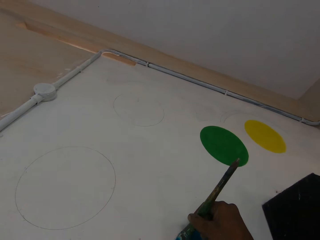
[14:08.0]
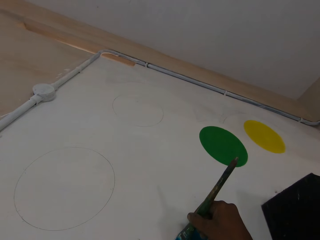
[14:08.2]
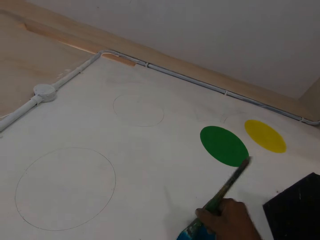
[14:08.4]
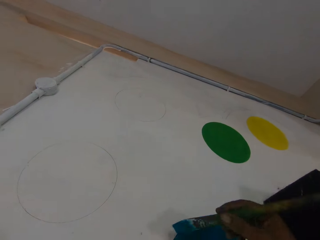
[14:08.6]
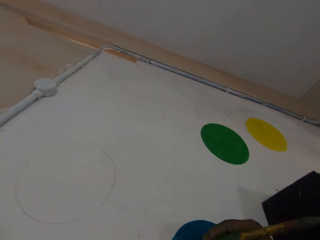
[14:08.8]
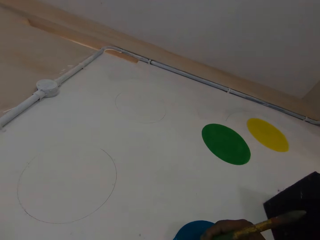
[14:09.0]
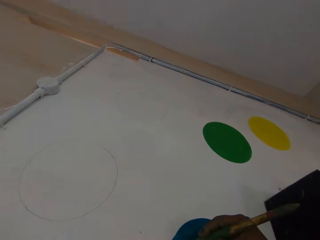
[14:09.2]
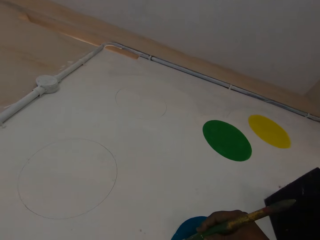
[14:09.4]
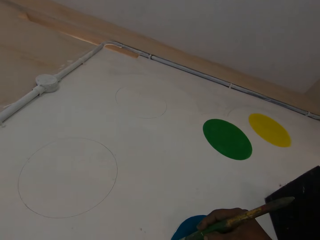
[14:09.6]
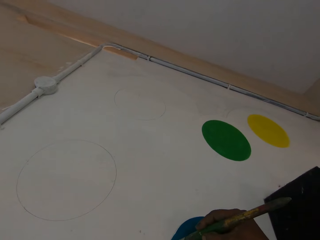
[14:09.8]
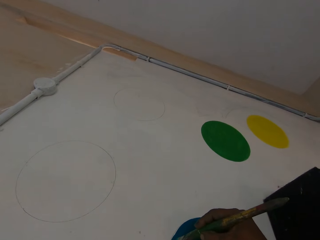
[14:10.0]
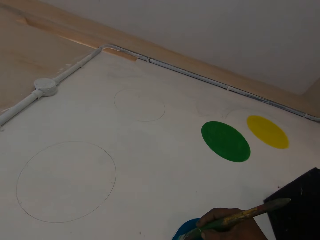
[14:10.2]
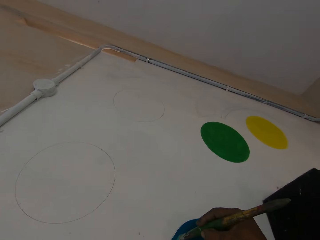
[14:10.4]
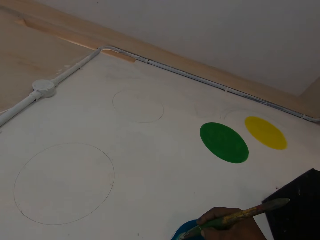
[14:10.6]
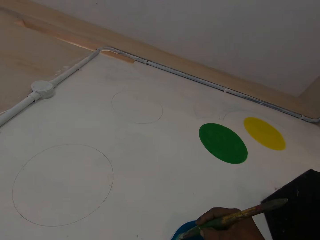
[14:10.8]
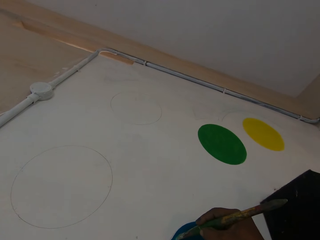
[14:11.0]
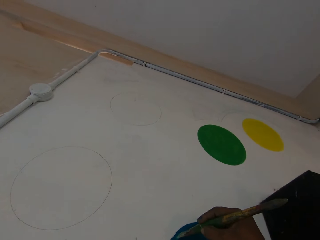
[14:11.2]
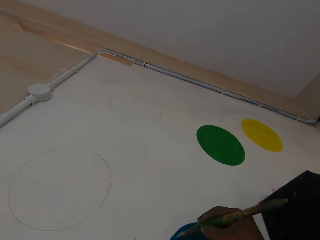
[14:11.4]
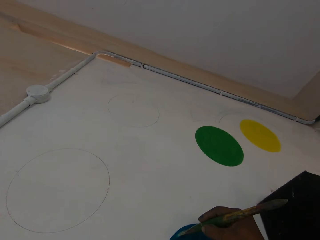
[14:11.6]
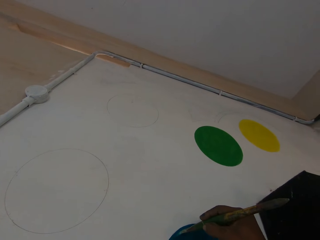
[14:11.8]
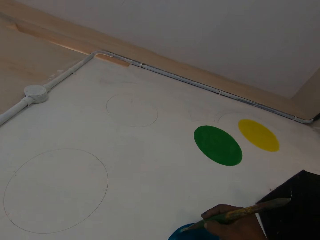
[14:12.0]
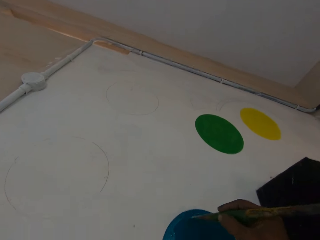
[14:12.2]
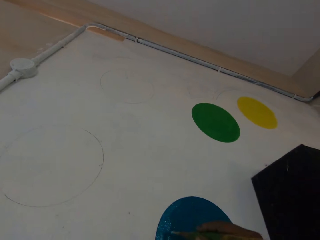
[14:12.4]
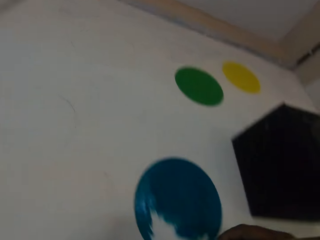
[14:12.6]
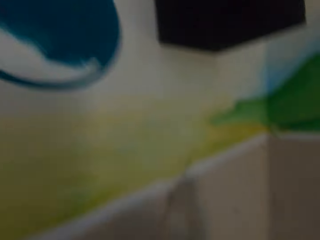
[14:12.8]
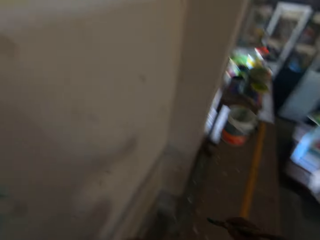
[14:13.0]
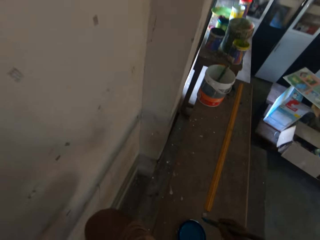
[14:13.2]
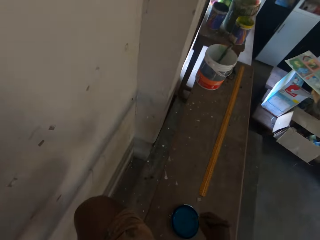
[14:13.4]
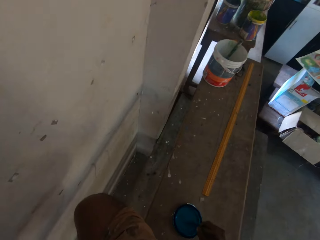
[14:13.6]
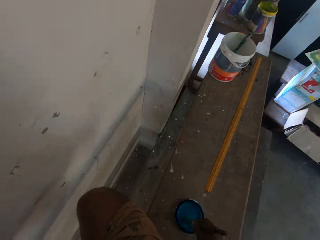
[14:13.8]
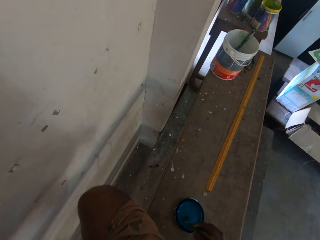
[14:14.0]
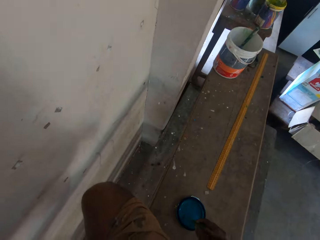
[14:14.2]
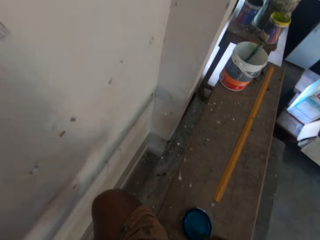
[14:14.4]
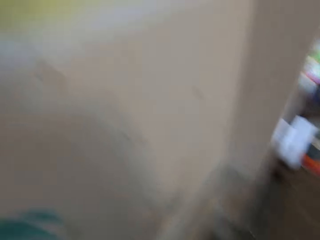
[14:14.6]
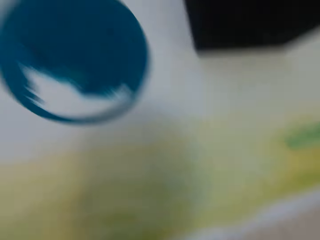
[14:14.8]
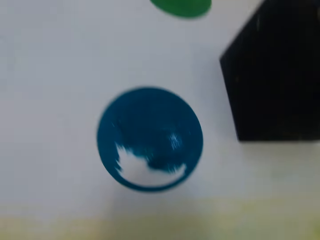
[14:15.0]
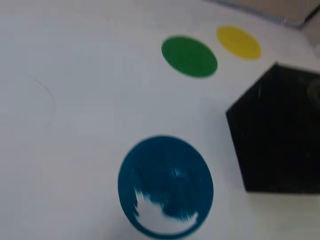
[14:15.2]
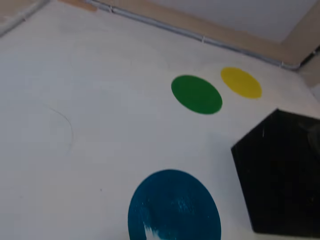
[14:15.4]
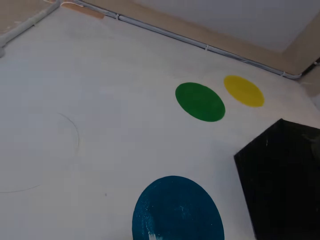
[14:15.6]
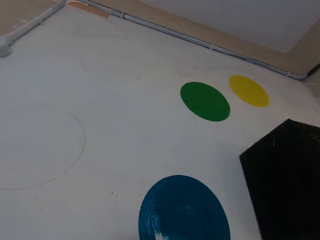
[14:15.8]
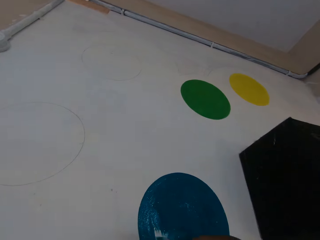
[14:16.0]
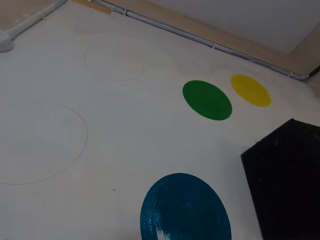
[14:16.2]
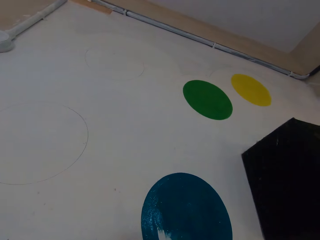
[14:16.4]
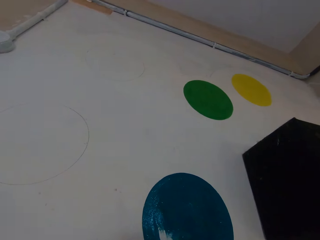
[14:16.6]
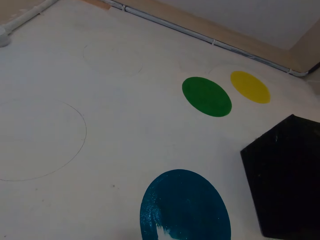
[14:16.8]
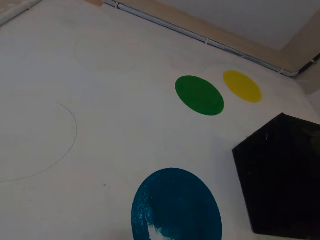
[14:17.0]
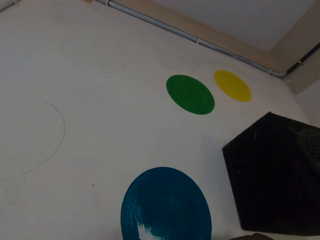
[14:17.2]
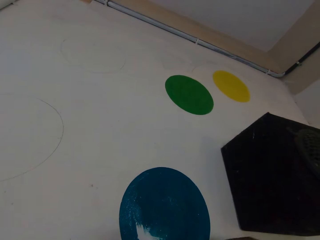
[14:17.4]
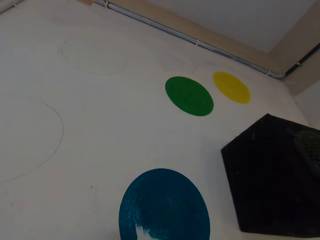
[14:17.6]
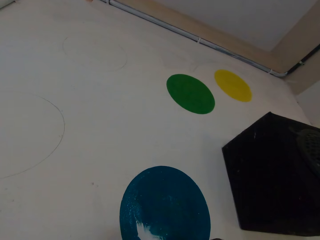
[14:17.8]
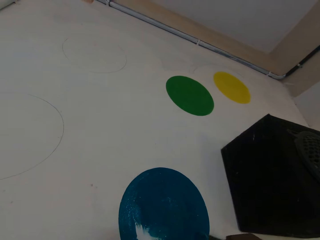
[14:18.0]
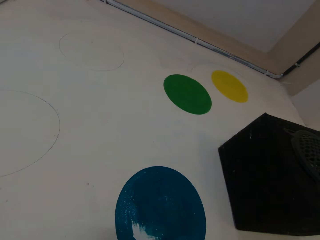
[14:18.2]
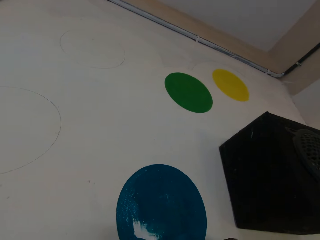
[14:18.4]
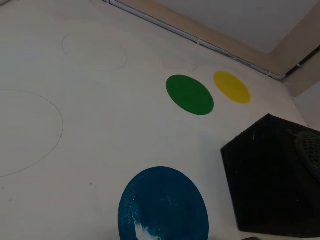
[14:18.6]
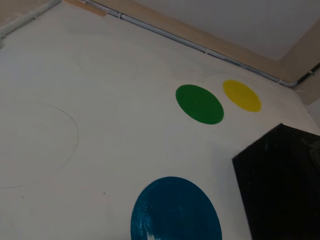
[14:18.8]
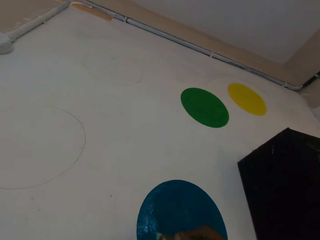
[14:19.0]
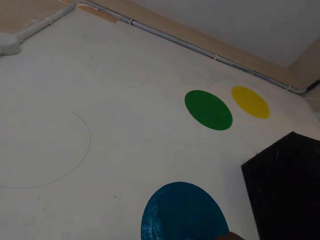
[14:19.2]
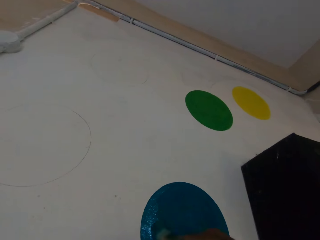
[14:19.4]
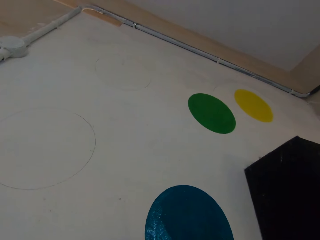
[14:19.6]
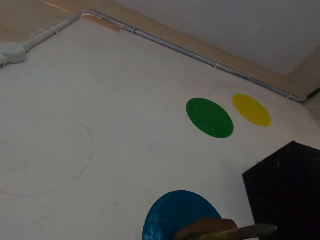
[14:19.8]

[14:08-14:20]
The camera wearer scoops paint from the lid of the paint bucket on the bench with the paintbrush in his right hand. He paints the wall with the paintbrush in his right hand.

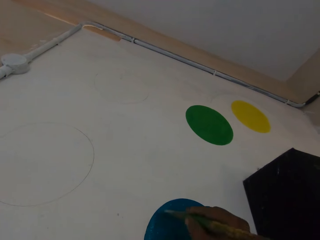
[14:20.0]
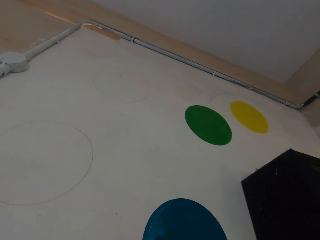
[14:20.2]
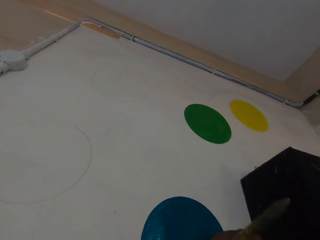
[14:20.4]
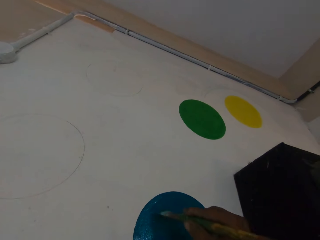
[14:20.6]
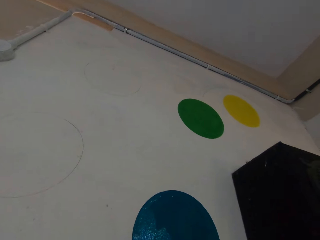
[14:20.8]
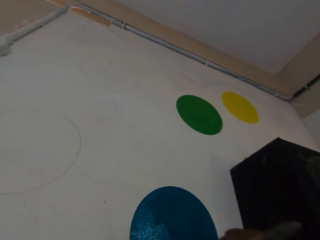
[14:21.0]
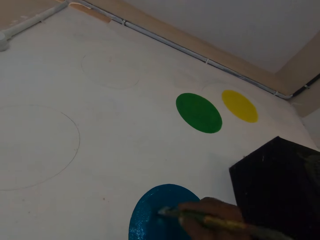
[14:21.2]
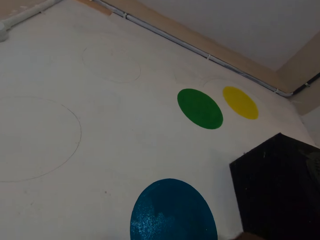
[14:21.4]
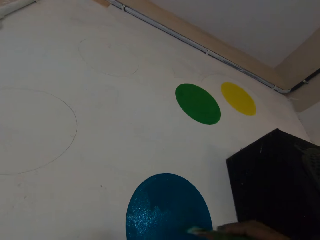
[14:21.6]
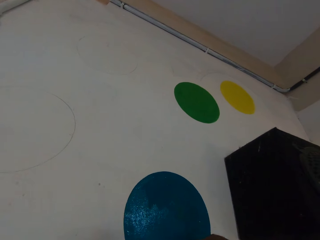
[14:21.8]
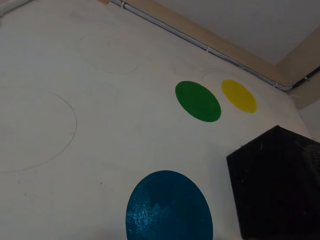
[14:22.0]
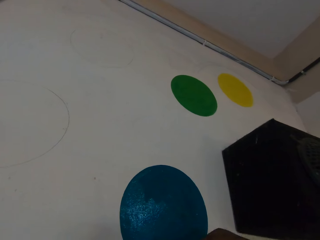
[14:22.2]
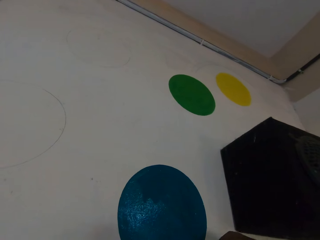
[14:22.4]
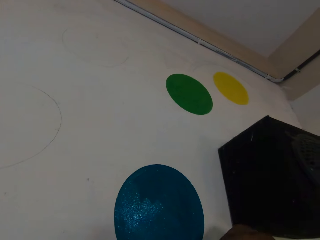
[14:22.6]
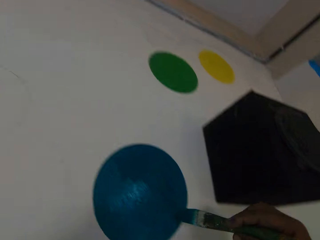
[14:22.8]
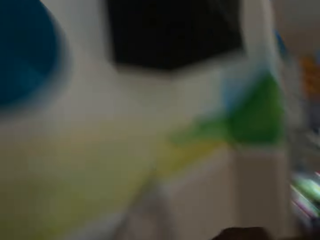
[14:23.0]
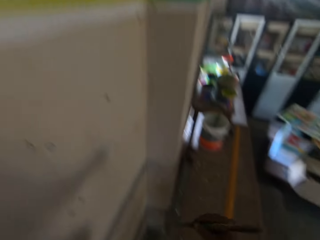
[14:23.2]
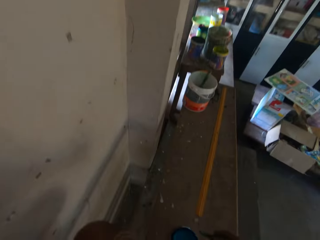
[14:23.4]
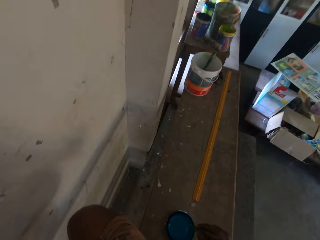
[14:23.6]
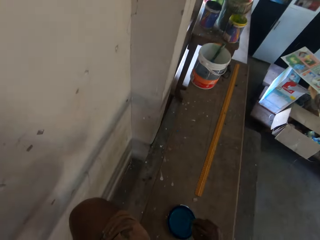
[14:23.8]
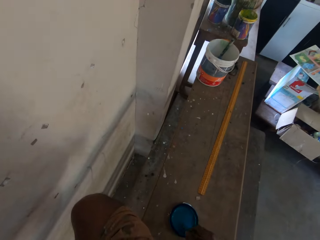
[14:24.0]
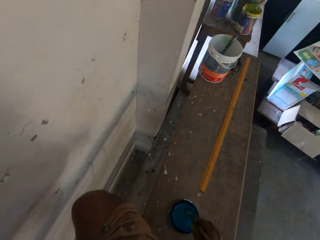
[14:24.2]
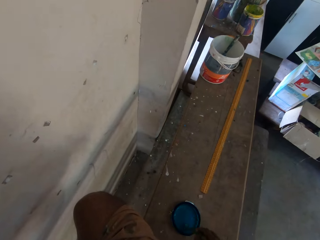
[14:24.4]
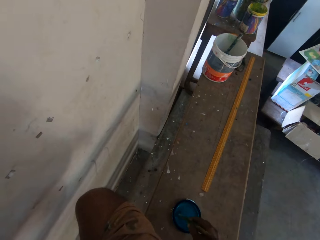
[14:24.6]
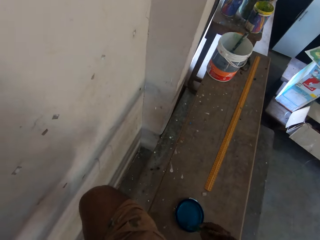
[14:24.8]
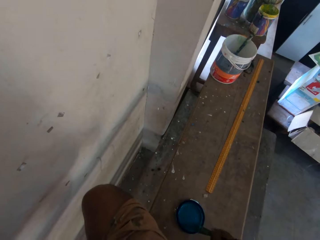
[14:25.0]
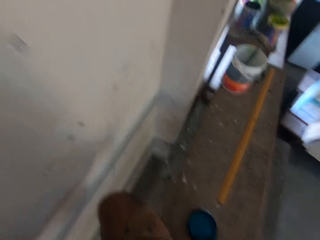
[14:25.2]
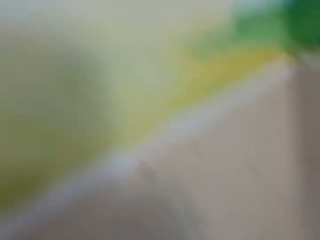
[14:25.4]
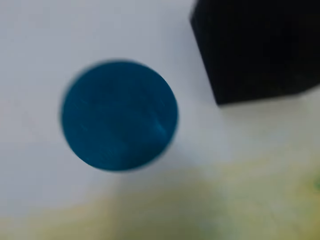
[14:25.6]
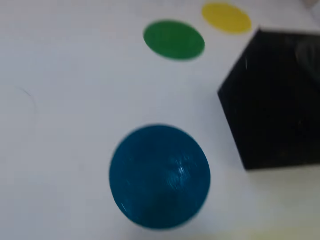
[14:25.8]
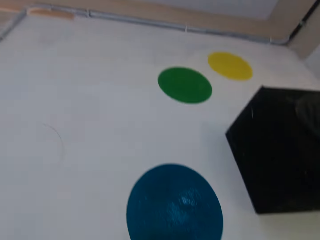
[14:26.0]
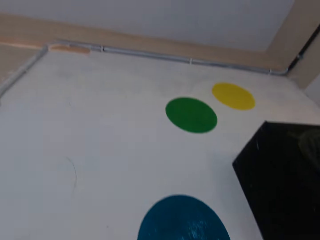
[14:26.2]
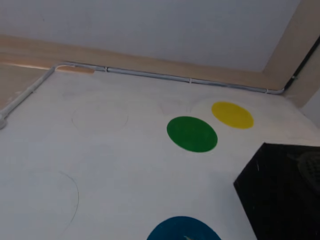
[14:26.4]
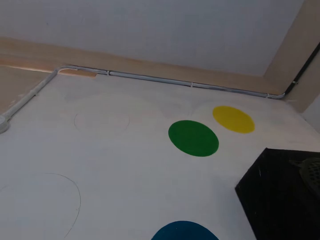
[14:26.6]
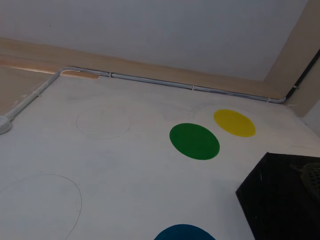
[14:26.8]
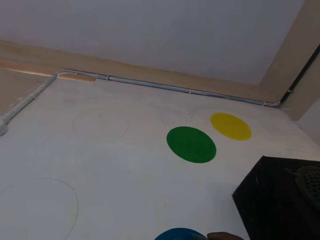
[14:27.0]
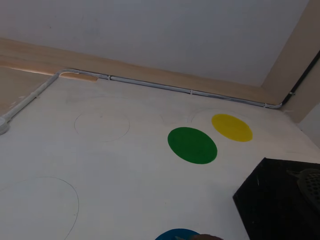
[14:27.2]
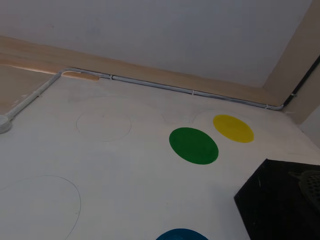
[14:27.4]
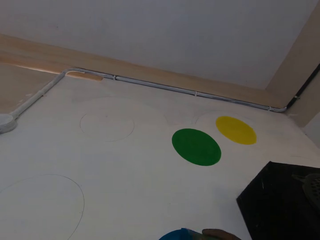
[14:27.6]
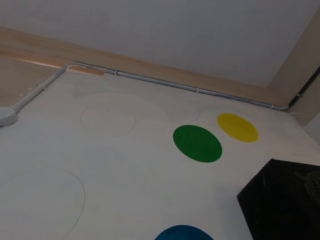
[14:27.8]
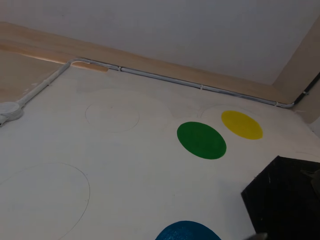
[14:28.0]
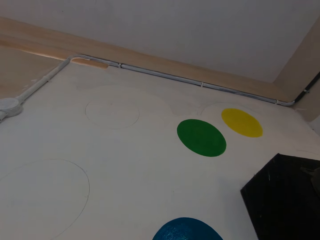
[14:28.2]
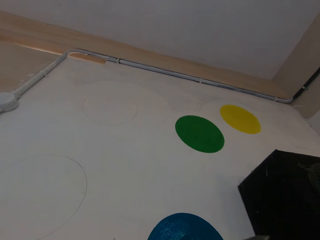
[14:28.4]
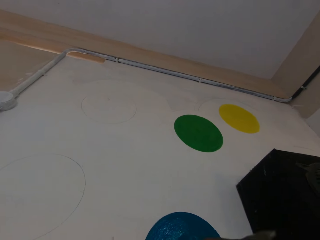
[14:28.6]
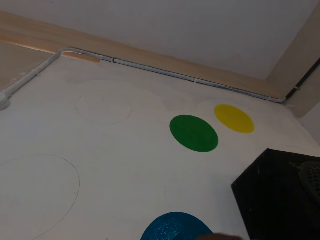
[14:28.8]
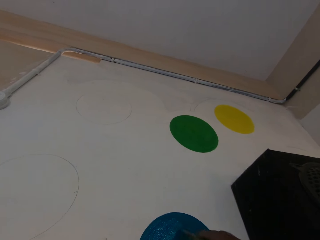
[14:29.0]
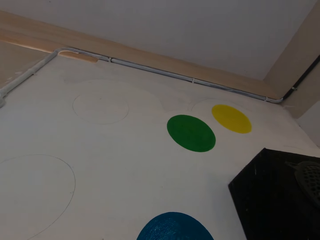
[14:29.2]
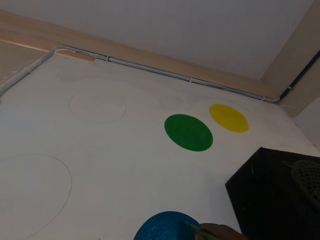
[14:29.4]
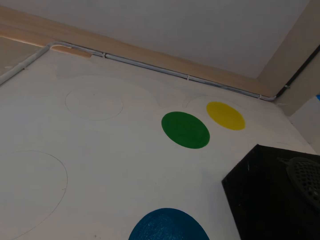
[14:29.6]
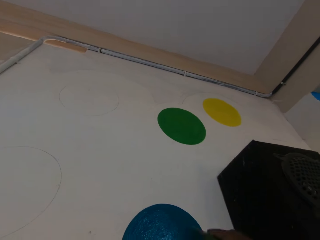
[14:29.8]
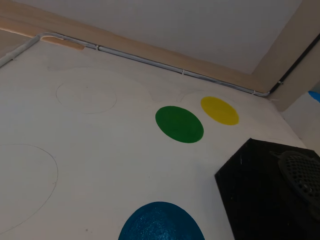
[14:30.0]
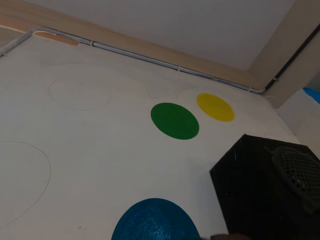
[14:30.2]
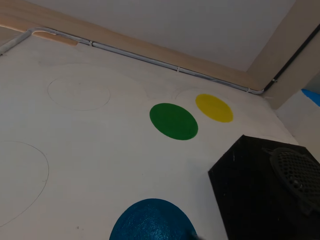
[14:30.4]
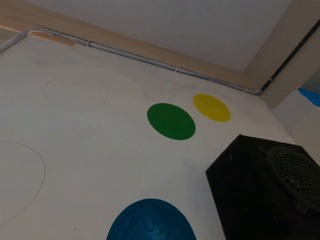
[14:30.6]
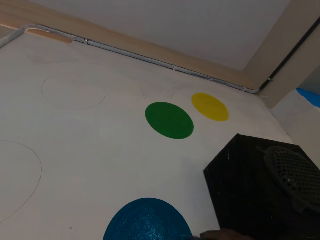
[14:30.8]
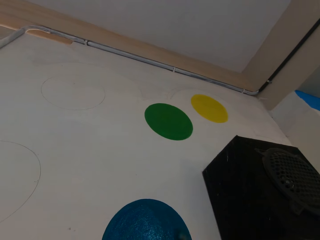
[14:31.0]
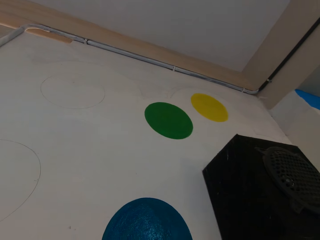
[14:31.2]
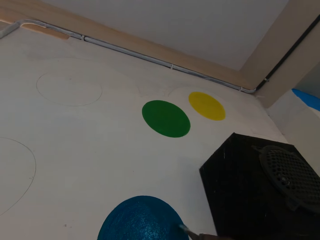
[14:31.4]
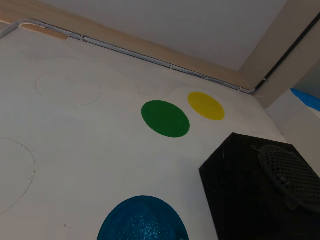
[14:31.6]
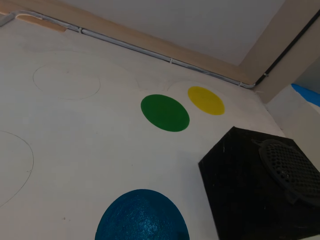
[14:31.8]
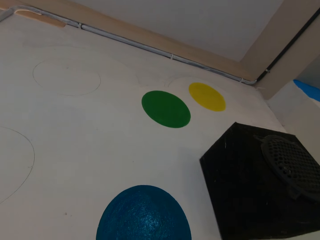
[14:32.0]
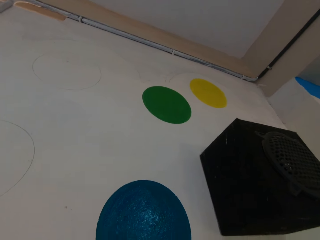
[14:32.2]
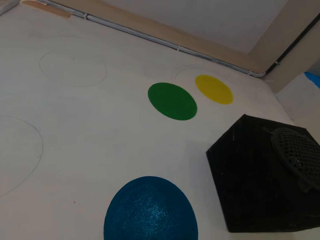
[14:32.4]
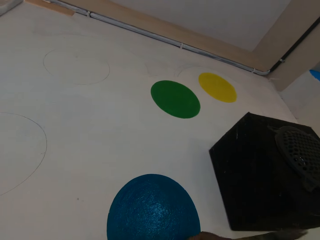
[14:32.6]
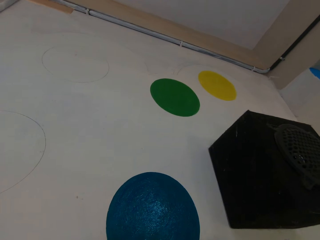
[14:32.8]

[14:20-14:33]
The camera wearer interacts with a man. He scoops paint from the lid of the paint bucket on the bench with the paintbrush in his right hand. He paints the wall with the paintbrush in his right hand.
